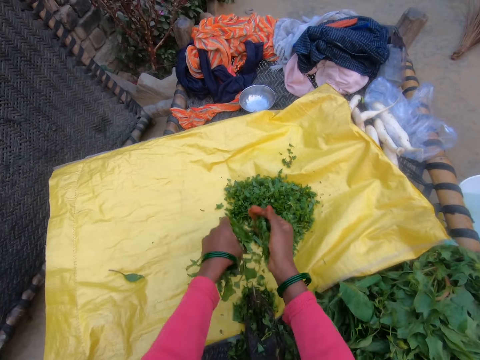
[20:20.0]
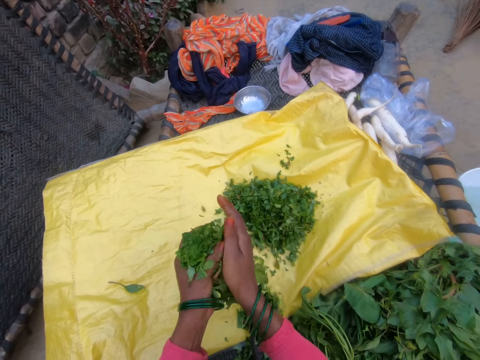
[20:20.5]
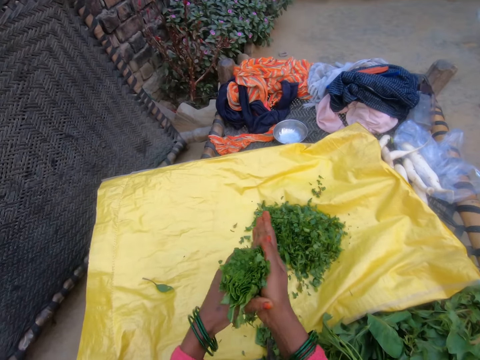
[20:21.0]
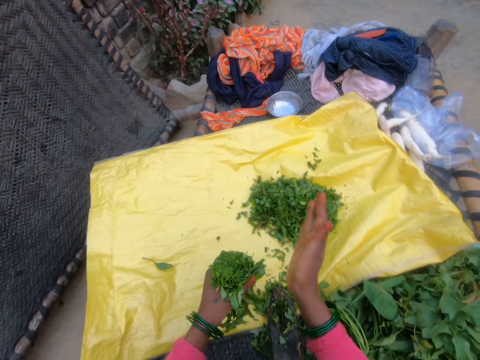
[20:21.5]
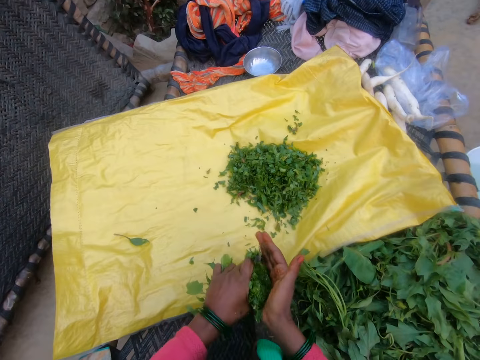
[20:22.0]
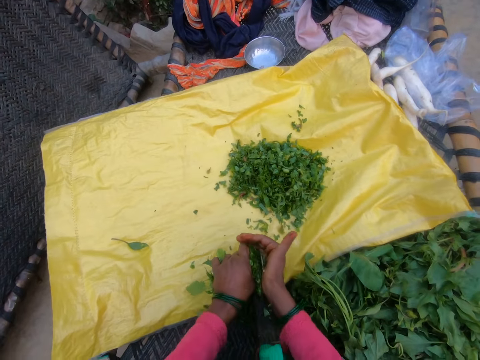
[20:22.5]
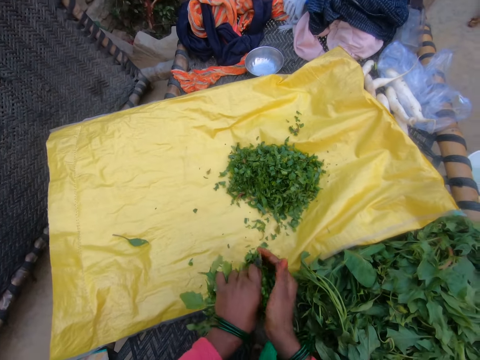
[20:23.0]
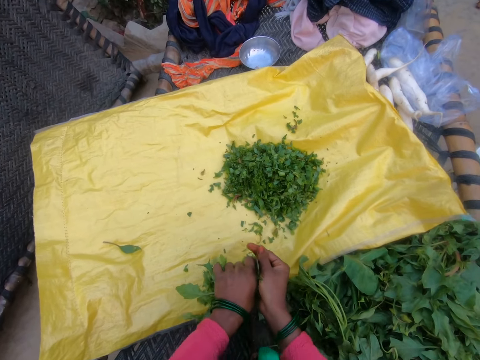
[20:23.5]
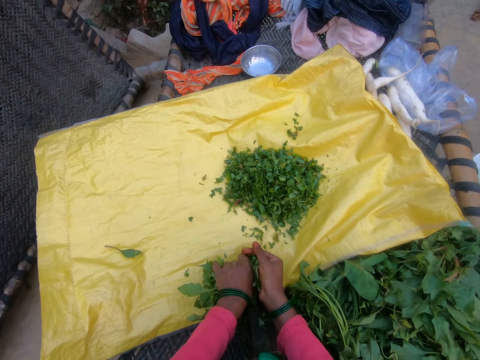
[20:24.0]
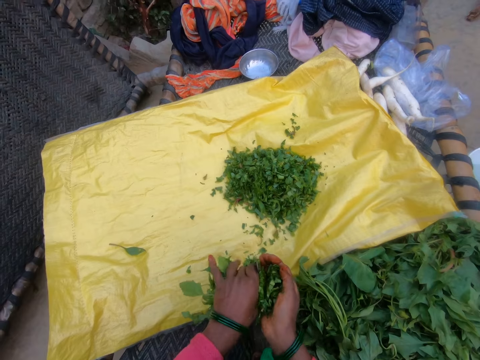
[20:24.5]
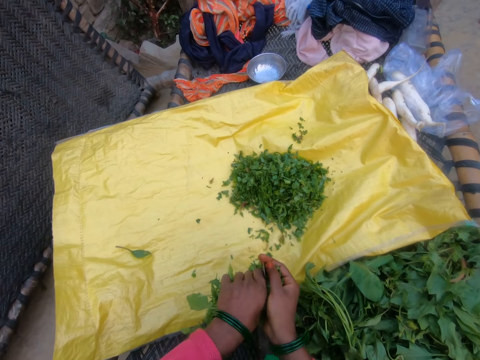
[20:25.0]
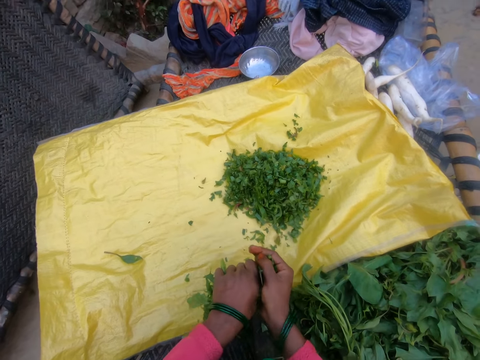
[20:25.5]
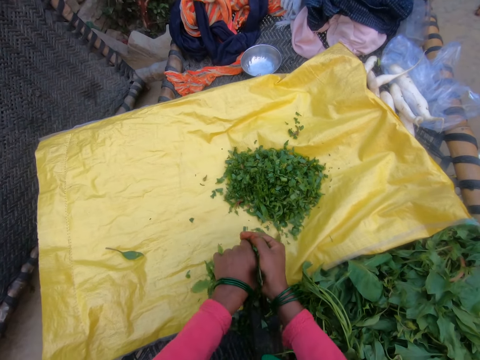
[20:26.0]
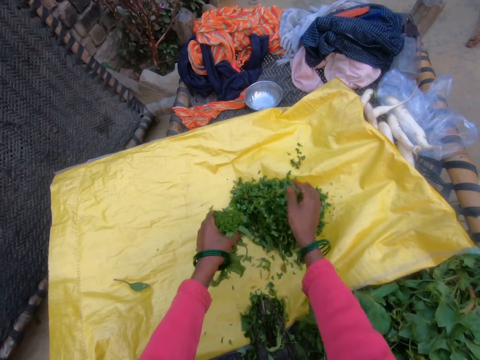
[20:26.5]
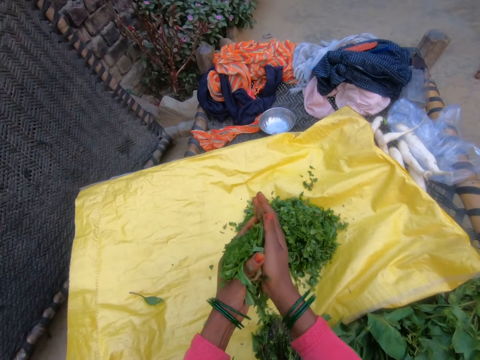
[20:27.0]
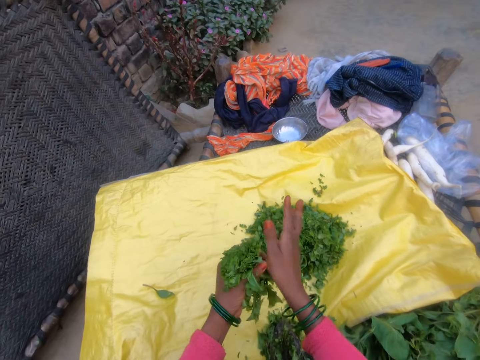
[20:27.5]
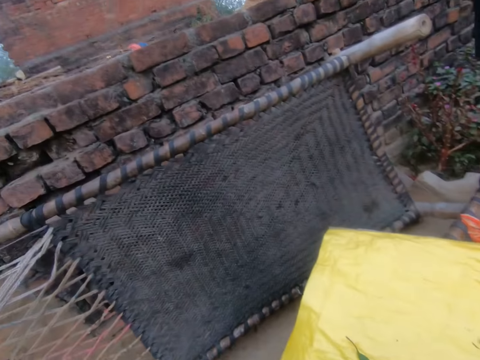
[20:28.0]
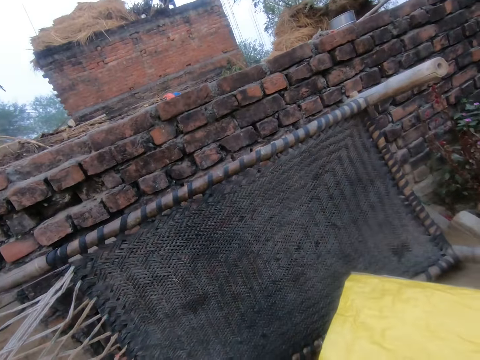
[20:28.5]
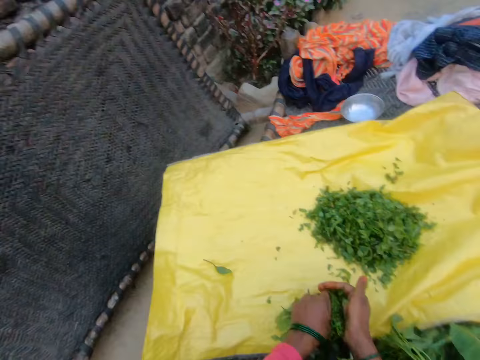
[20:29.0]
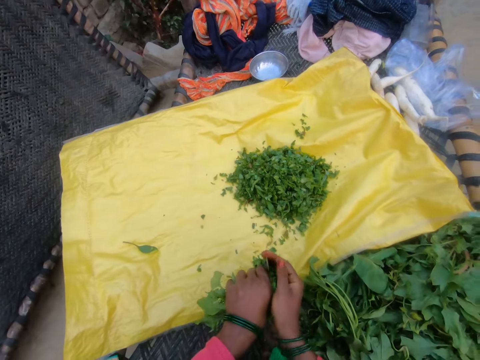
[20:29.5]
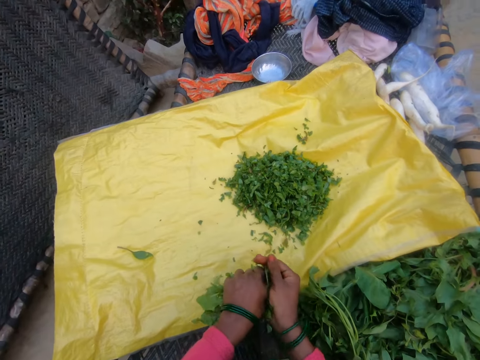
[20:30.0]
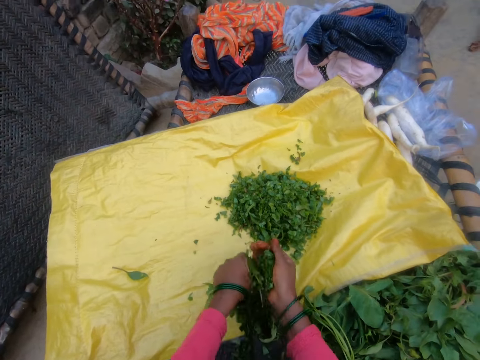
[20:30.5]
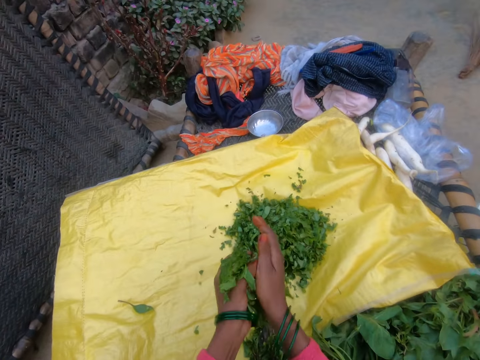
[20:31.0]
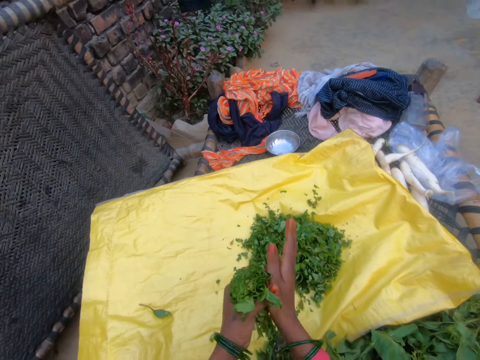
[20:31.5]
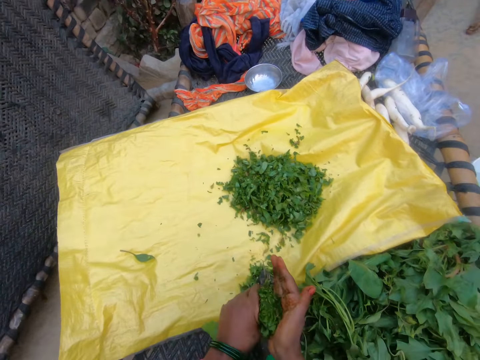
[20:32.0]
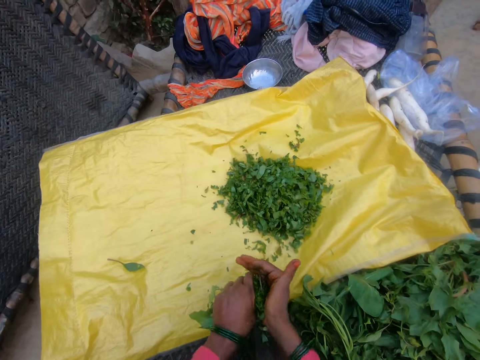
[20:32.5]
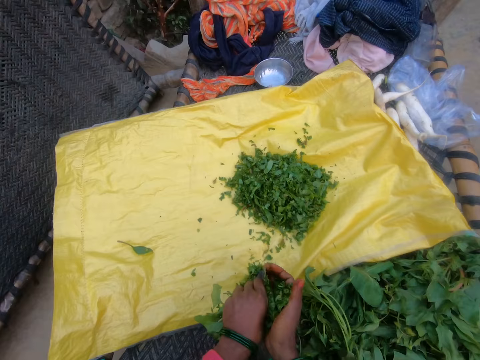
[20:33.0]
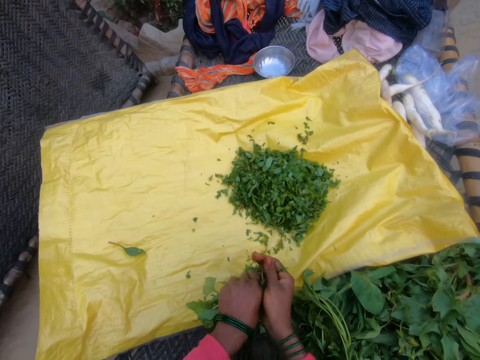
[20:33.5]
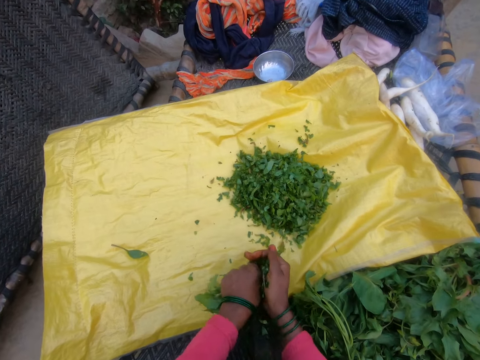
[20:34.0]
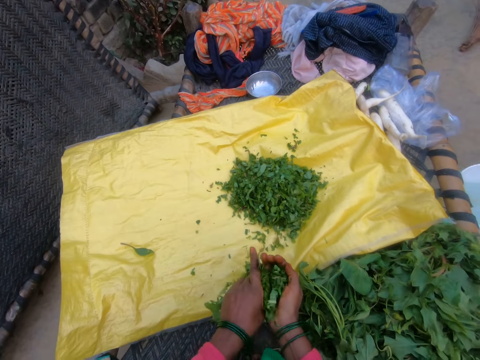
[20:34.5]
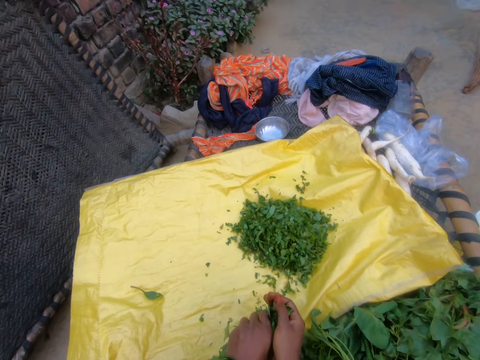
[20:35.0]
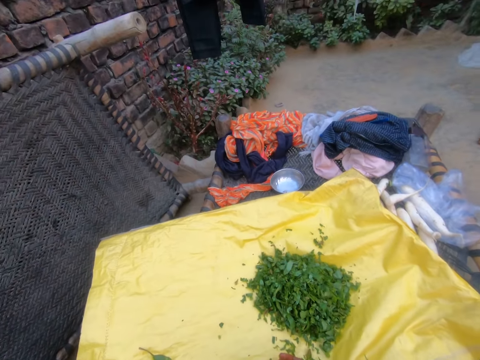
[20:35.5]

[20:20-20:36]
The camera wearer drops the cut vegetables on the sack. They press the vegetable with the hand. They cut the gathered vegetable with the cutting tool. They drop the cut vegetables on the sack. They press the vegetable with the hand. They cut the gathered vegetable with the cutting tool. They drop the cut vegetables on the sack. They press the vegetable with the hand. They cut the gathered vegetable with the cutting tool.

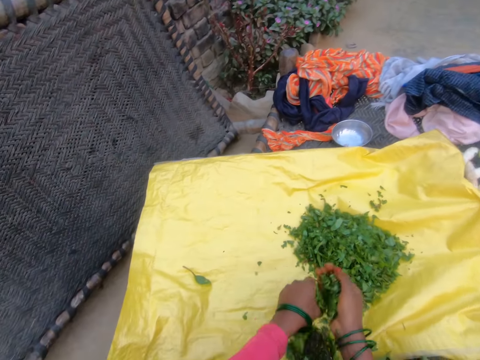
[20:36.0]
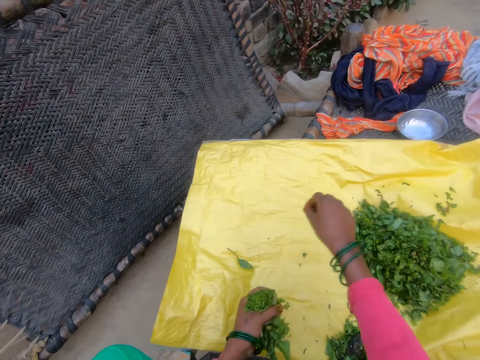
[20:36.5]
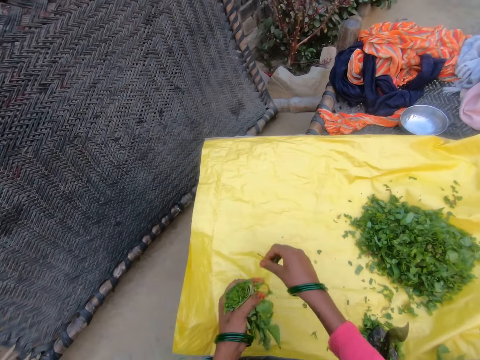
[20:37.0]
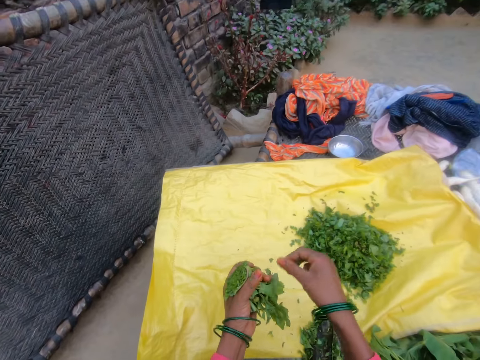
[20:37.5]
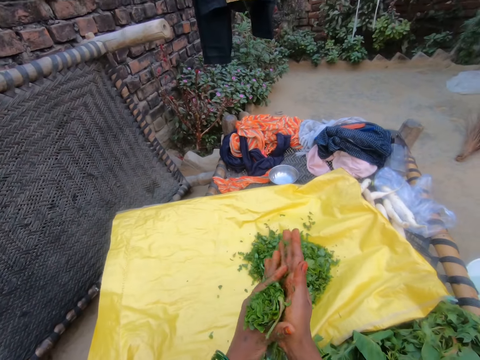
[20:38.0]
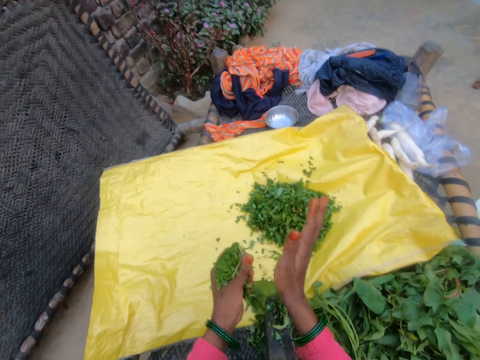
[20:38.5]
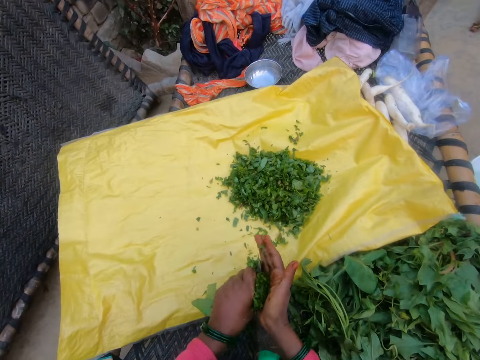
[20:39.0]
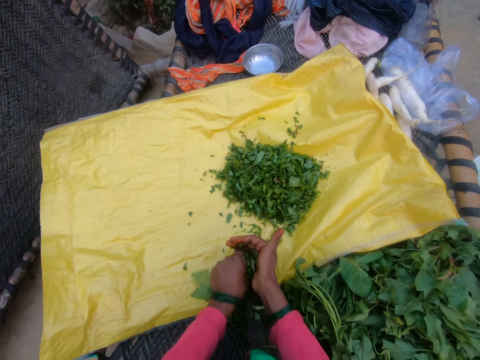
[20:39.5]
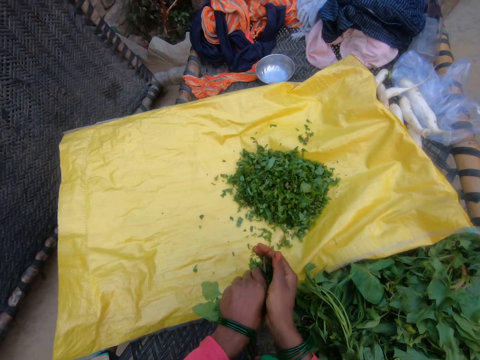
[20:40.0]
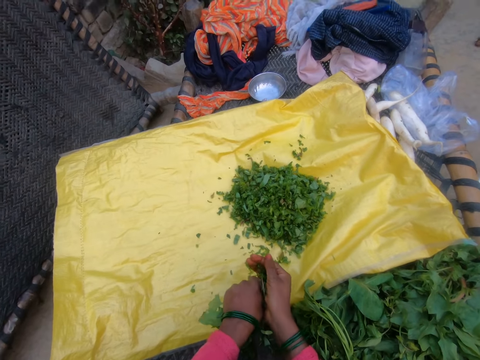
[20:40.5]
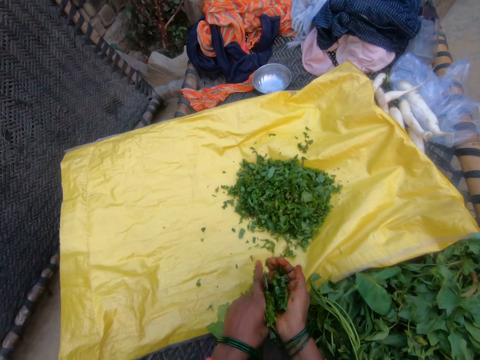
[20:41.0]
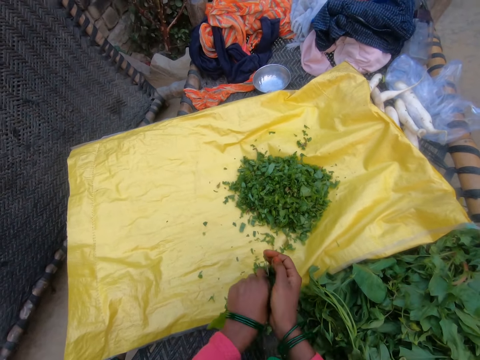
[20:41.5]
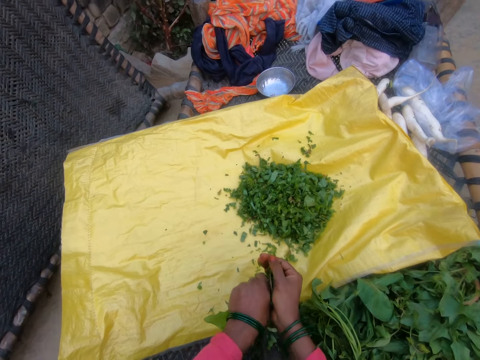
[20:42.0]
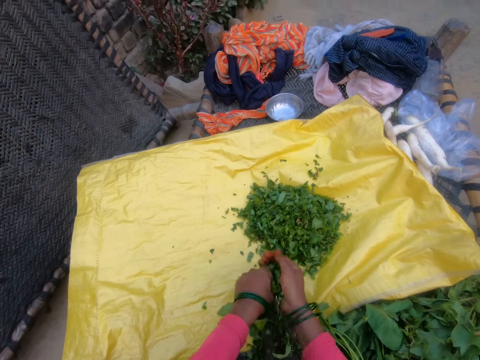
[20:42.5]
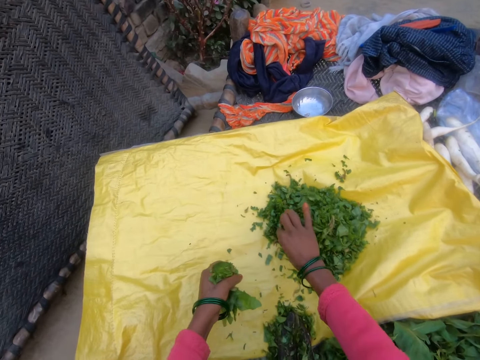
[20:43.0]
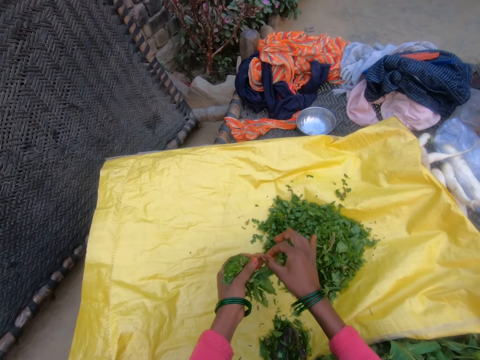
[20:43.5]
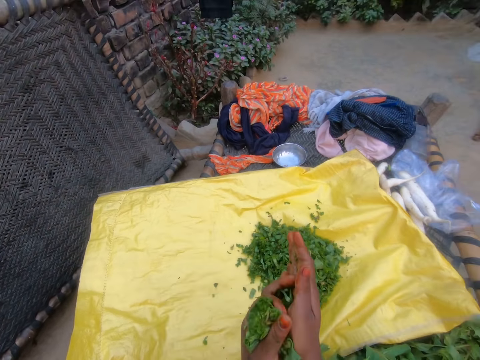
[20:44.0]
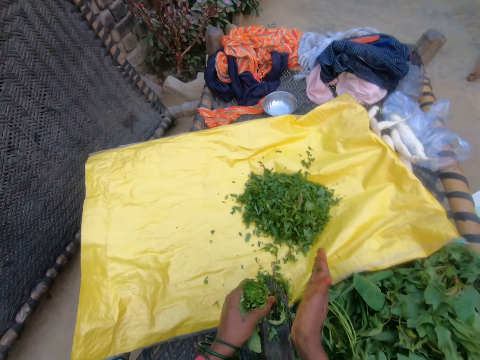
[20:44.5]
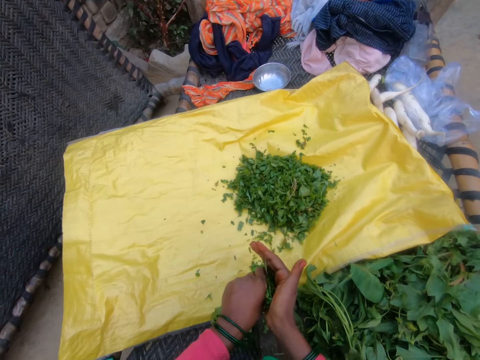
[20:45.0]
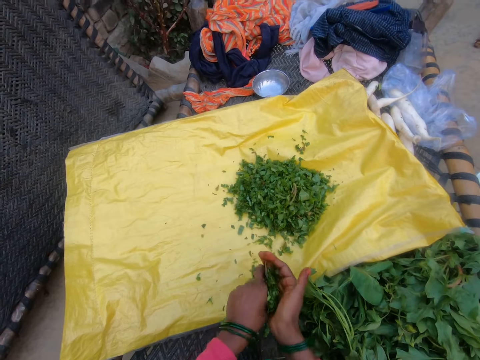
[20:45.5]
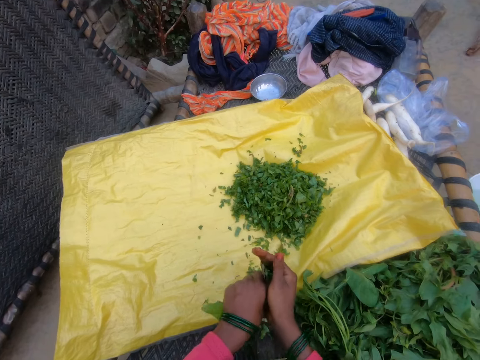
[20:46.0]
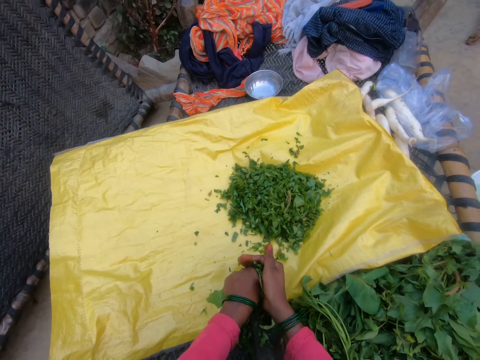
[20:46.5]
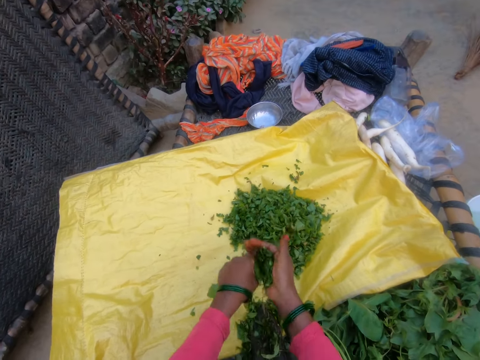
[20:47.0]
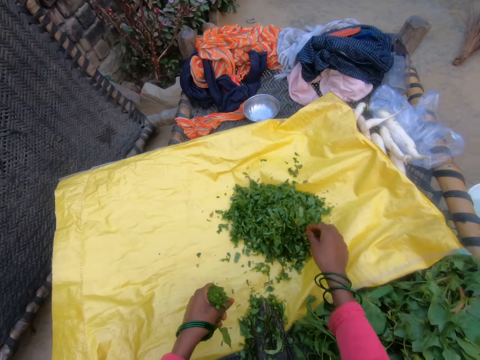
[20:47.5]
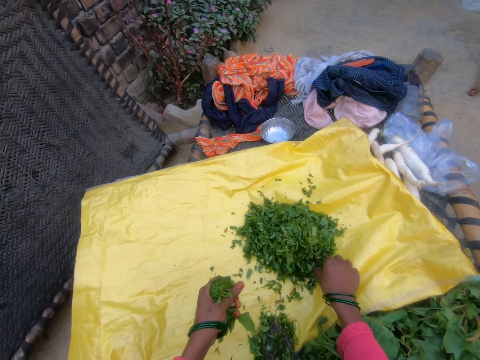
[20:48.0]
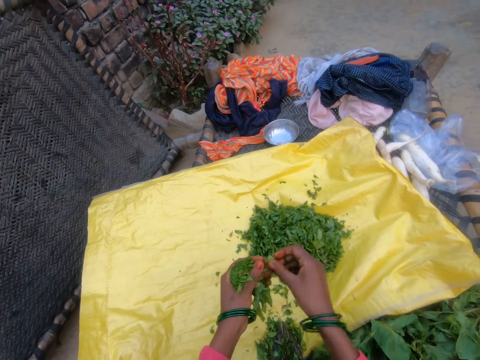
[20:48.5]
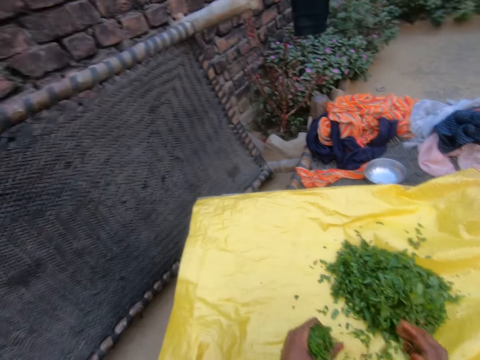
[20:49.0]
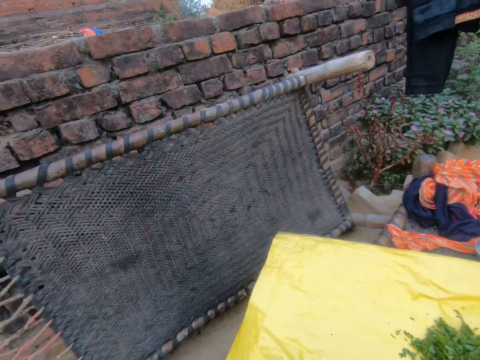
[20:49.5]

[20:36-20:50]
The camera wearer drops the cut vegetables on the sack. They pick up the piece of vegetable with the hand. They press the vegetable with the hand. They cut the gathered vegetable with the cutting tool. They drop the cut vegetables on the sack. They pick up the piece of vegetable with the hand. They press the vegetable with the hand. They cut the gathered vegetable with the cutting tool. They drop the cut vegetables on the sack. They pick up the piece of vegetable with the hand.
